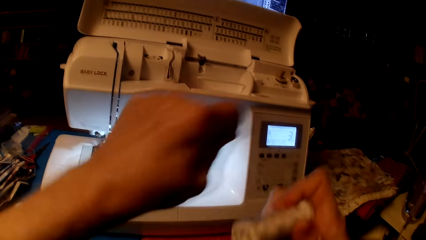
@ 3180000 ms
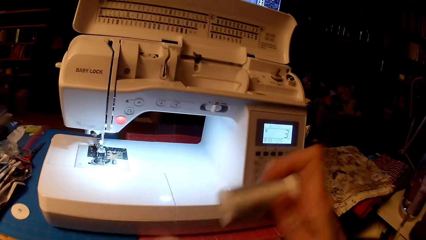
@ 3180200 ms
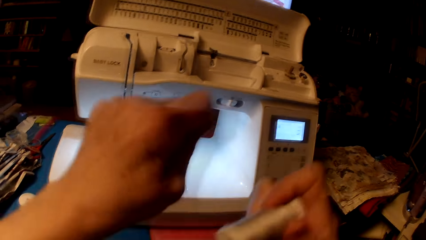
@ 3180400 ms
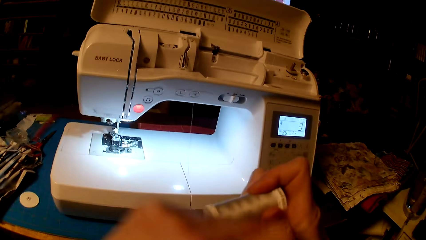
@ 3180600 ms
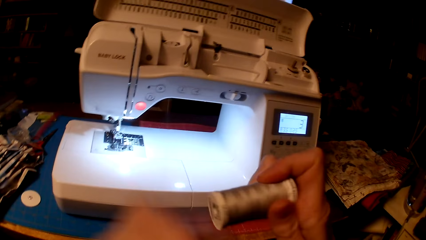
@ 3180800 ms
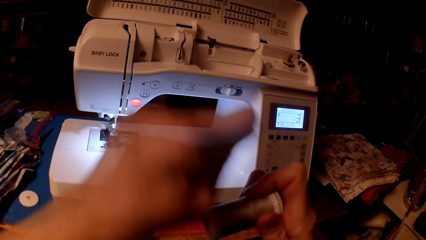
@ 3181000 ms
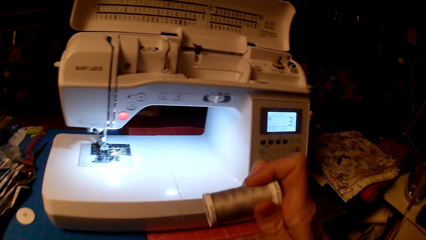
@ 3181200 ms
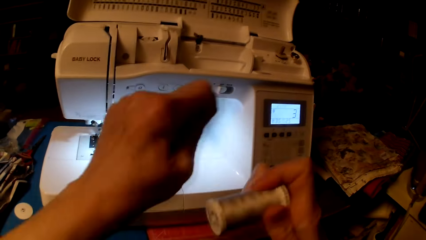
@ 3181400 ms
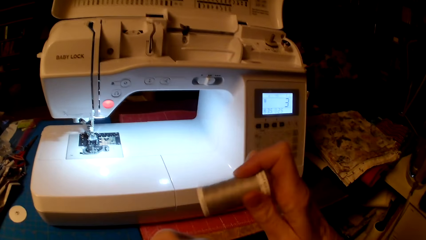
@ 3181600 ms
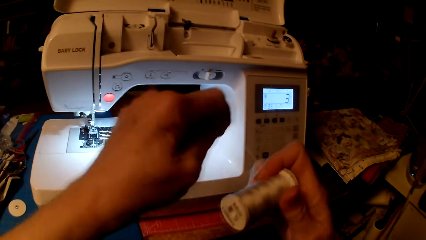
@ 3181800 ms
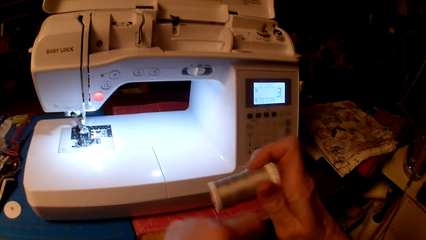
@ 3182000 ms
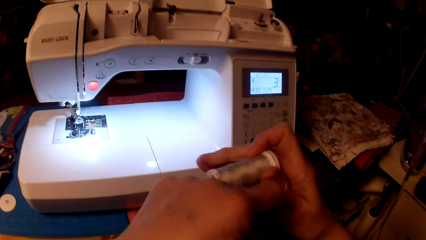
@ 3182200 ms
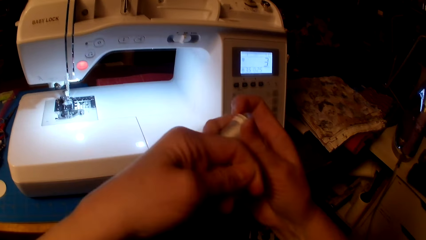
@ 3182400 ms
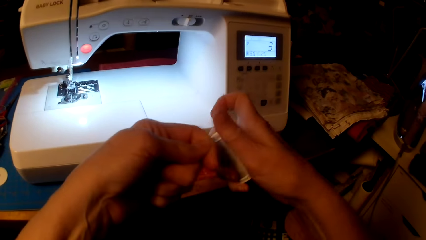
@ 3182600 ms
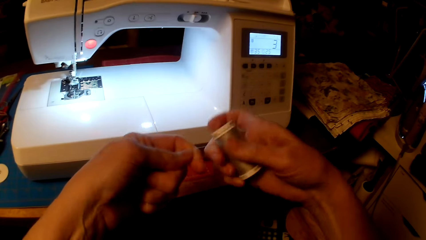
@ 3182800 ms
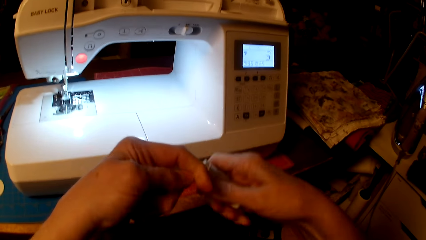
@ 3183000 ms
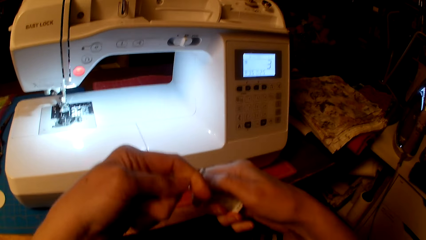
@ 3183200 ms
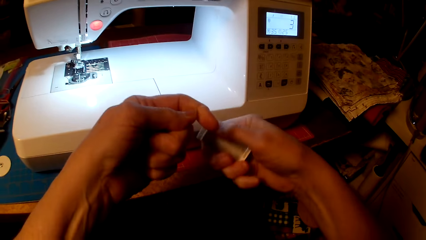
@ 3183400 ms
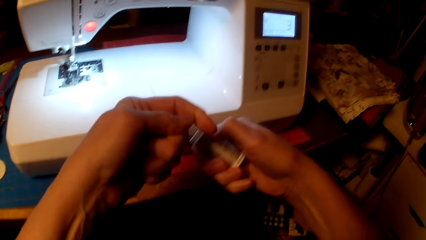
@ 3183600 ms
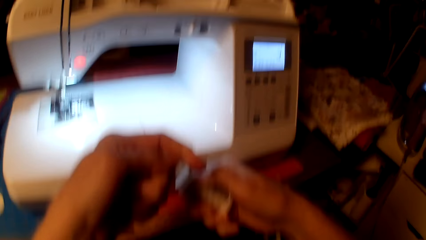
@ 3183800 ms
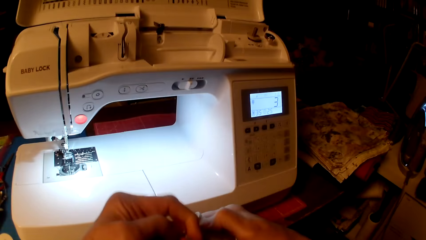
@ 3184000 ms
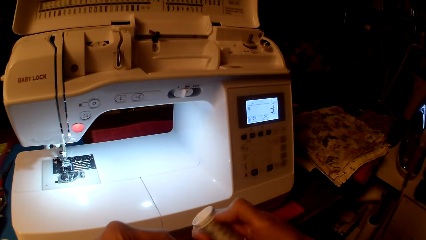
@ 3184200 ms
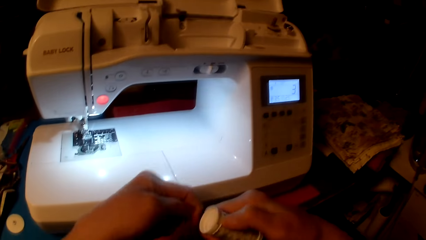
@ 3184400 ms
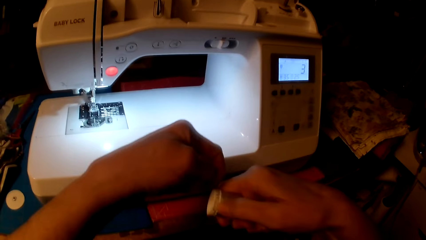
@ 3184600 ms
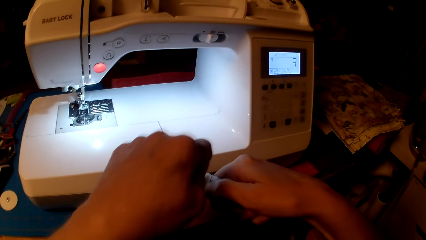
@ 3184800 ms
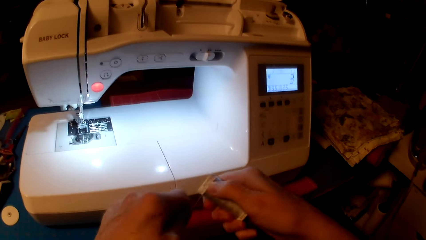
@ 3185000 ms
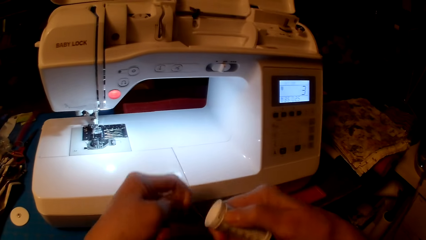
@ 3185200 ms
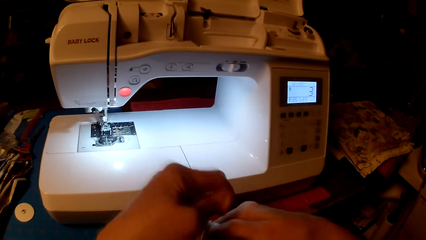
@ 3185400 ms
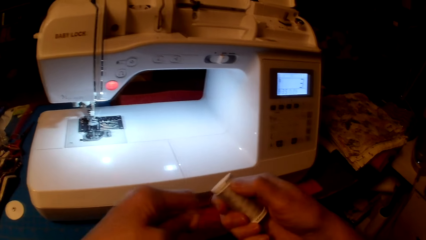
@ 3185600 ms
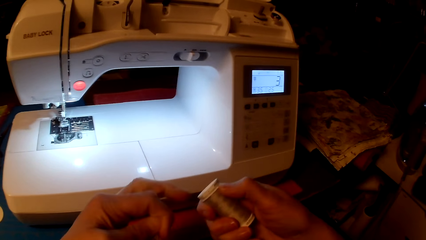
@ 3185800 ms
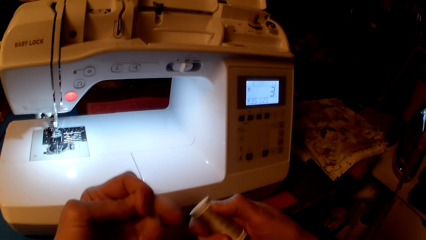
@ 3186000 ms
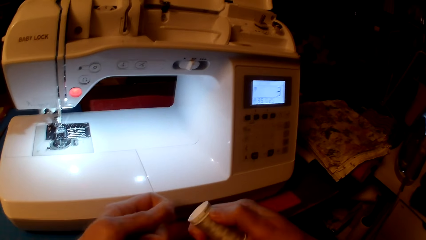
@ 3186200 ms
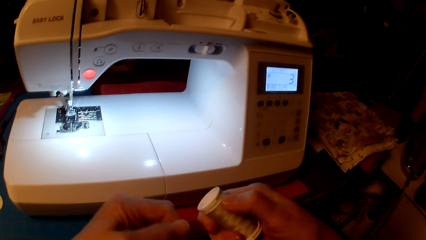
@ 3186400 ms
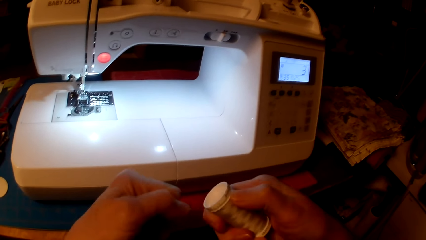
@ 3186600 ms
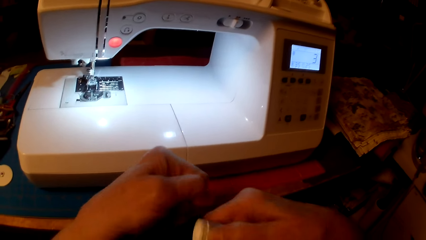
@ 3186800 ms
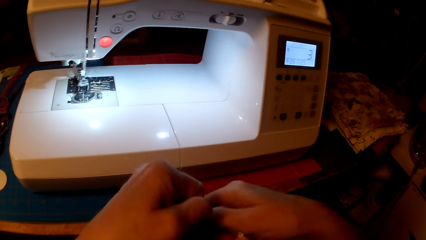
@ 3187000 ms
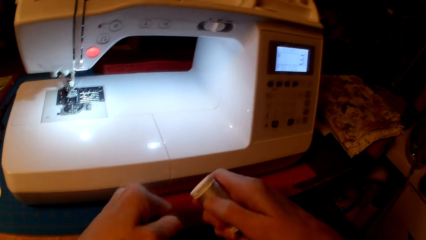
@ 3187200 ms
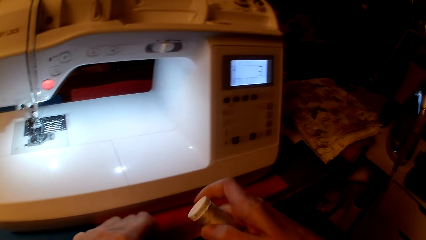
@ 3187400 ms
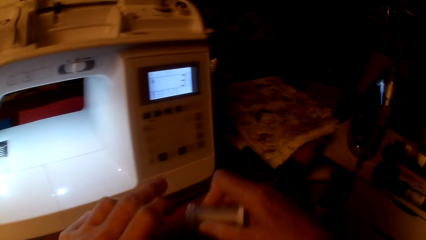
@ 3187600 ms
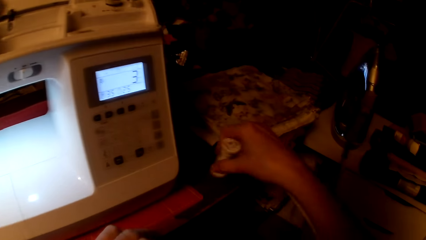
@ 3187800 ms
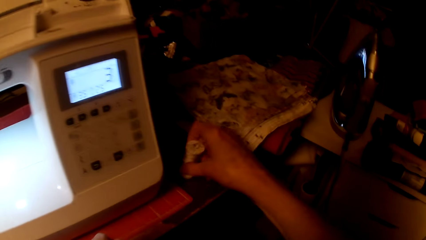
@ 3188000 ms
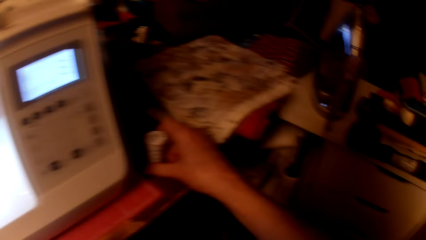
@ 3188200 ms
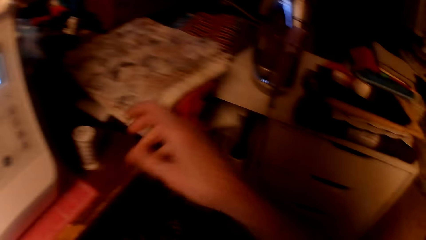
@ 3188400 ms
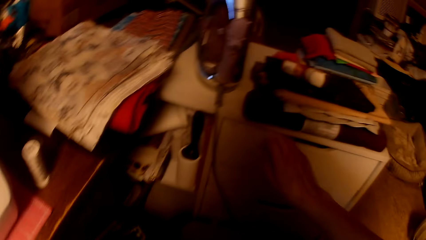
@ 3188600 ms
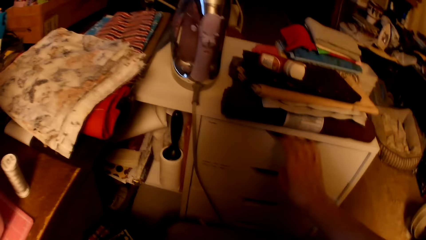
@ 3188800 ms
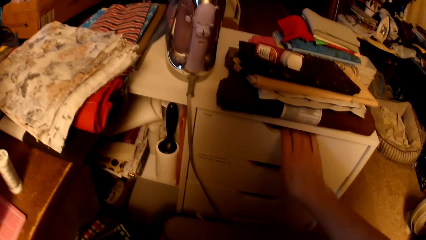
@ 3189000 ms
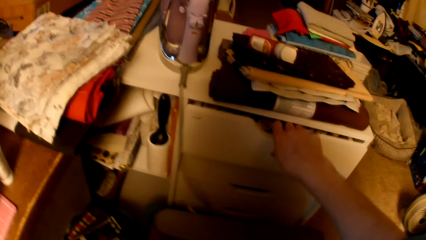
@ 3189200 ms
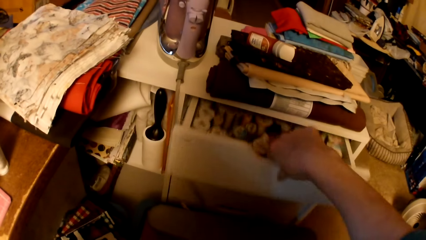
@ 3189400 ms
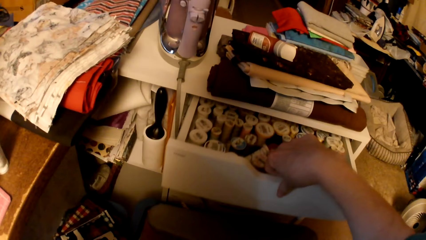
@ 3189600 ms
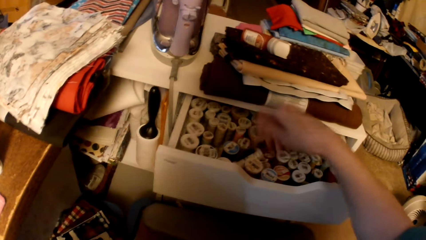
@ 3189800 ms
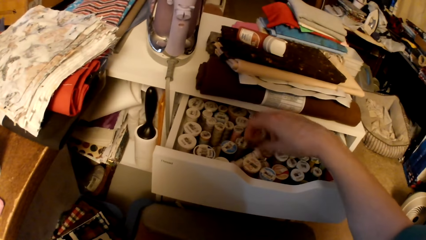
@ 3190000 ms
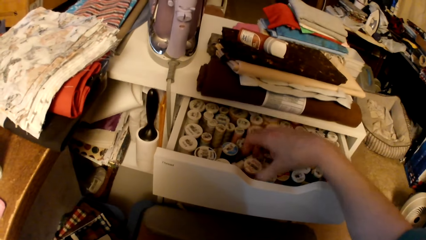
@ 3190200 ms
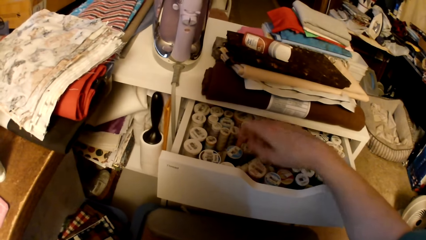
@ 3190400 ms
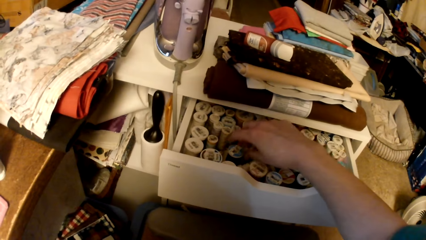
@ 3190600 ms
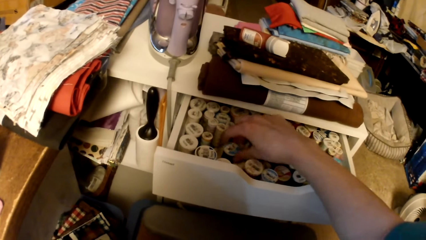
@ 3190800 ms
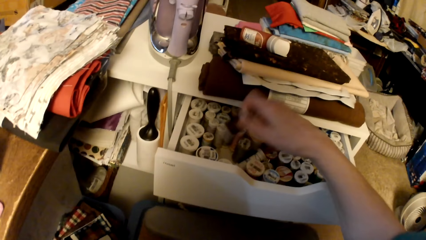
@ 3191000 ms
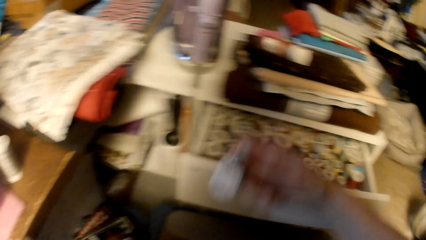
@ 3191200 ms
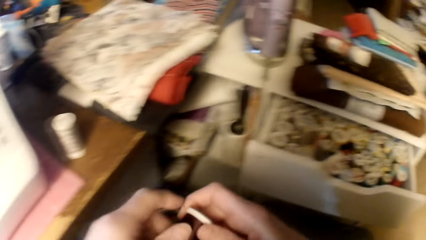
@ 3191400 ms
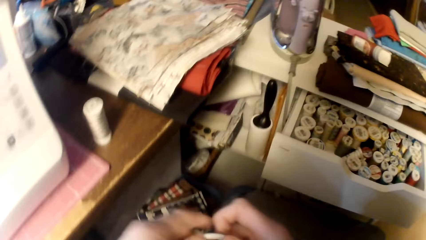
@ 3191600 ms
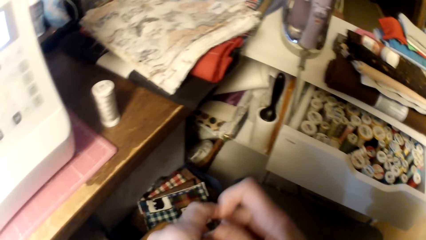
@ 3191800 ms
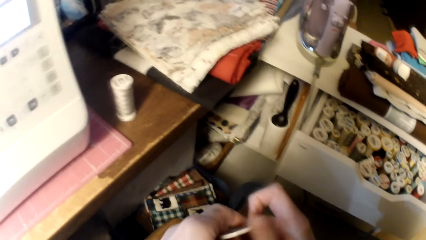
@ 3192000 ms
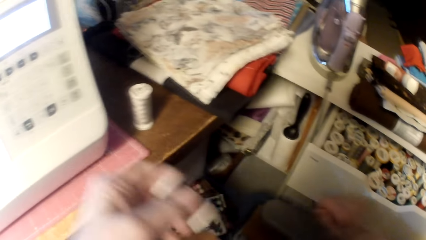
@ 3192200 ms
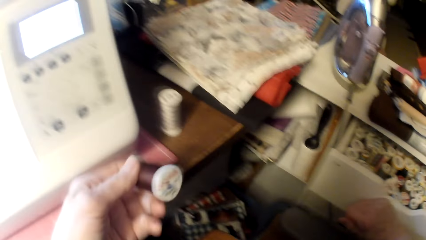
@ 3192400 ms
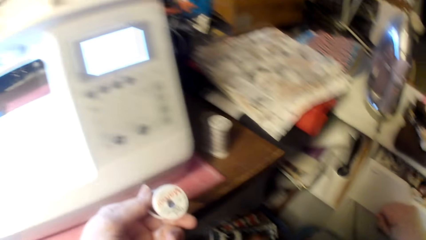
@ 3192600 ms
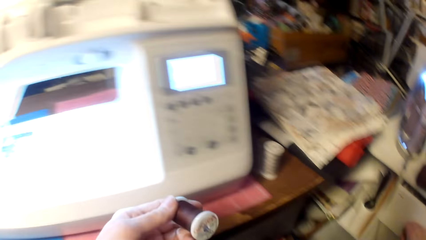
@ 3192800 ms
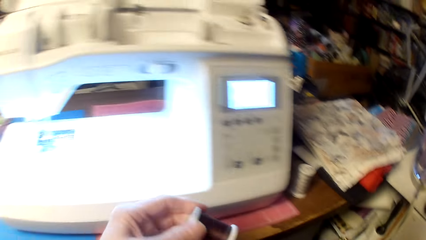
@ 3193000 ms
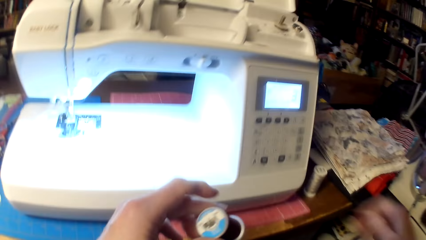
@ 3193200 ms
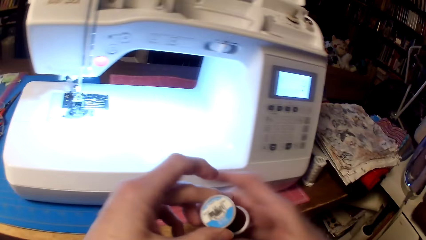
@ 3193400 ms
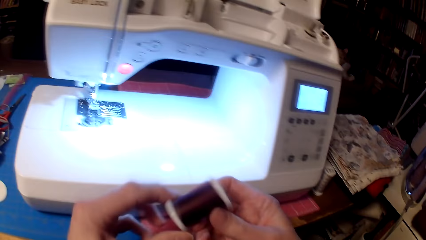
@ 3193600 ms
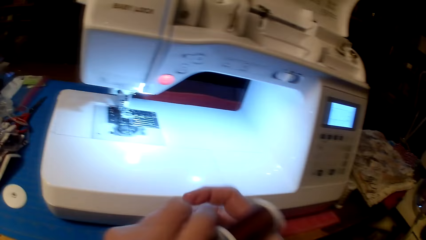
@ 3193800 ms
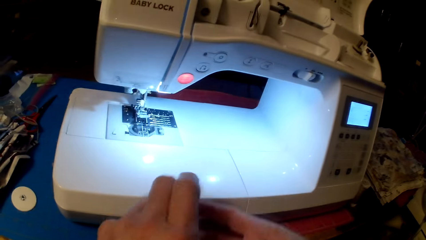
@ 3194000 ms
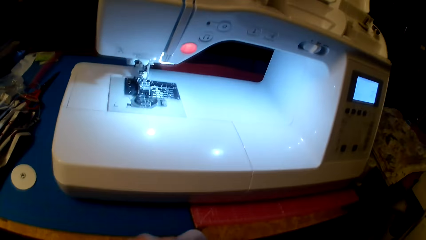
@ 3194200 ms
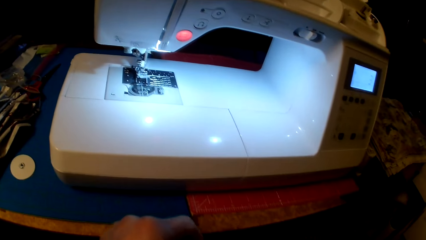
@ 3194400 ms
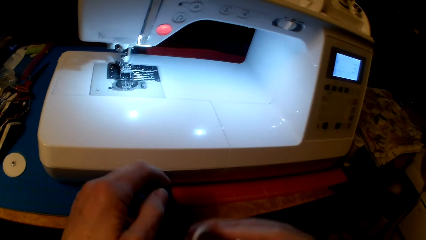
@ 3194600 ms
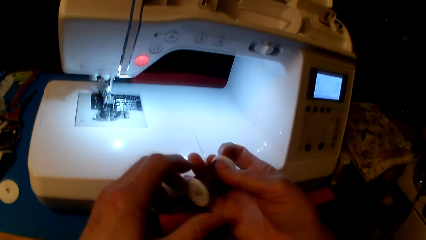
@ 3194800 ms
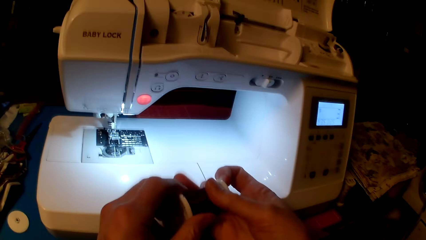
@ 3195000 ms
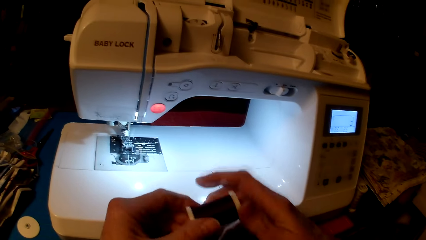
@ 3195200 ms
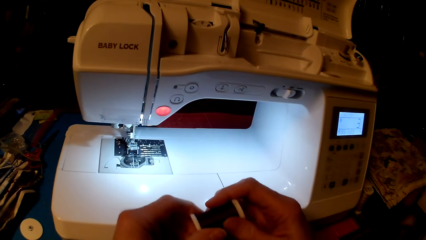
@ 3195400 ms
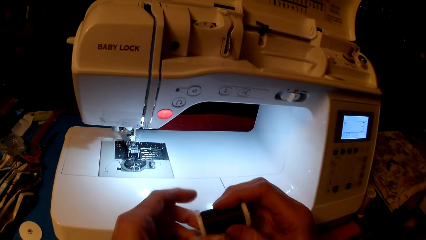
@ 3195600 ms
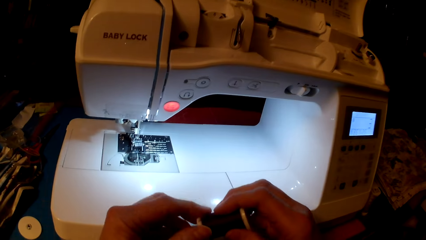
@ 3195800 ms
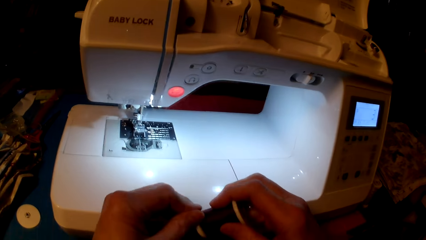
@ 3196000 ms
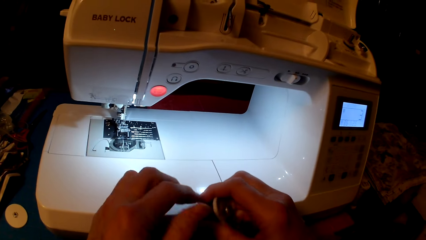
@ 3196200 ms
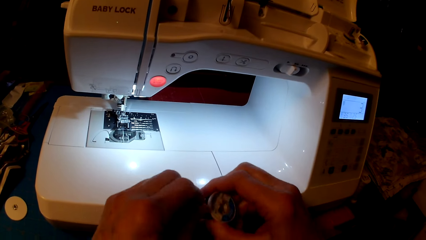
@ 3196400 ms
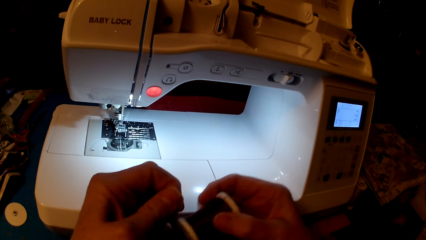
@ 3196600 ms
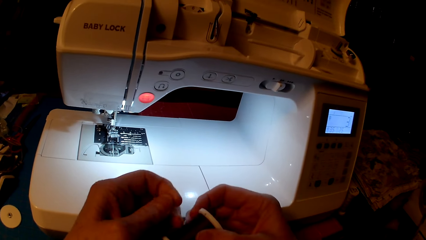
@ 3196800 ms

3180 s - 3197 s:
The camera wearer winds the thread. They put the thread on the table. They open the drawer. They pick the thread. They unwind the thread. They close the drawer.
